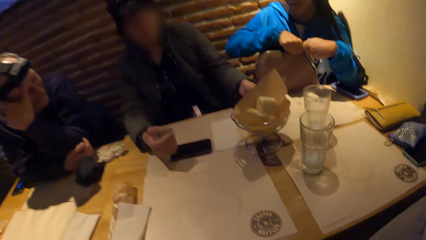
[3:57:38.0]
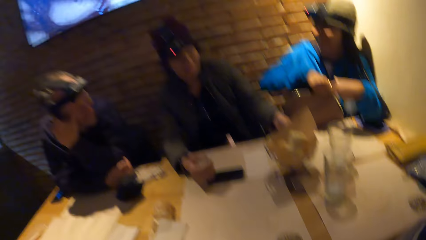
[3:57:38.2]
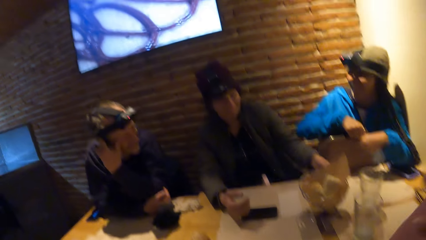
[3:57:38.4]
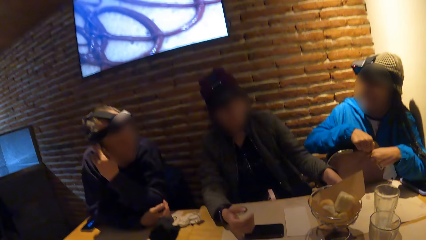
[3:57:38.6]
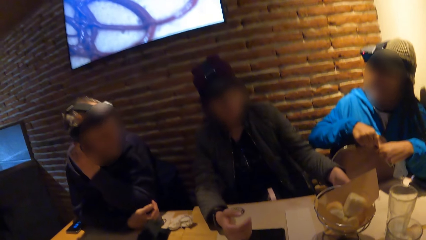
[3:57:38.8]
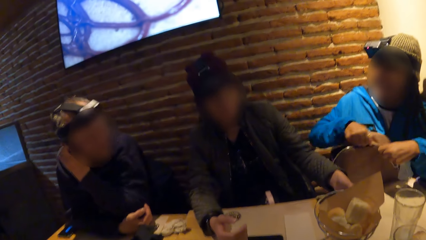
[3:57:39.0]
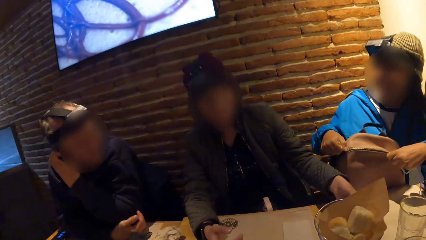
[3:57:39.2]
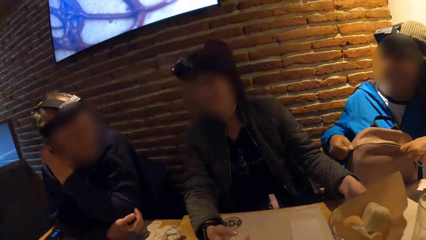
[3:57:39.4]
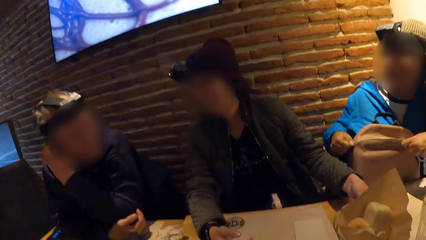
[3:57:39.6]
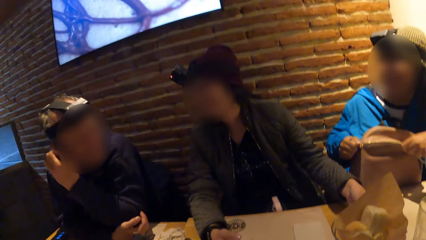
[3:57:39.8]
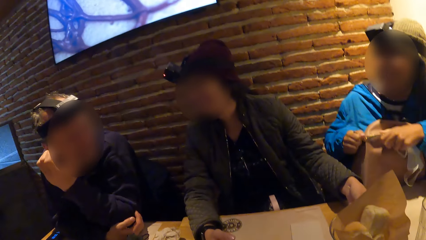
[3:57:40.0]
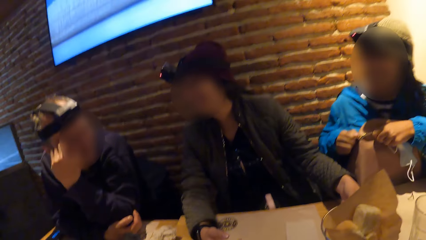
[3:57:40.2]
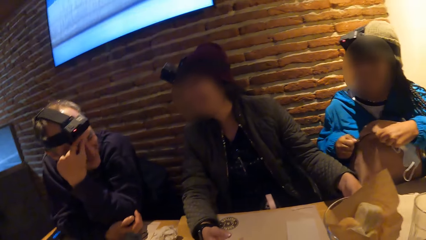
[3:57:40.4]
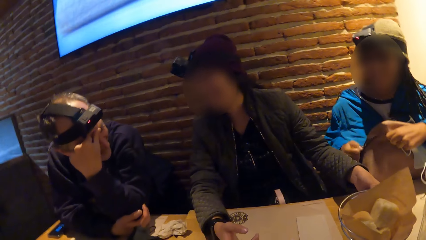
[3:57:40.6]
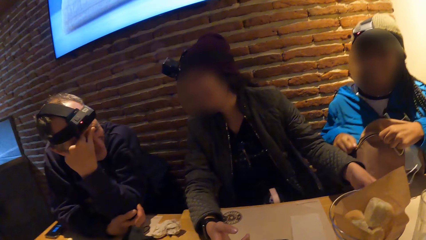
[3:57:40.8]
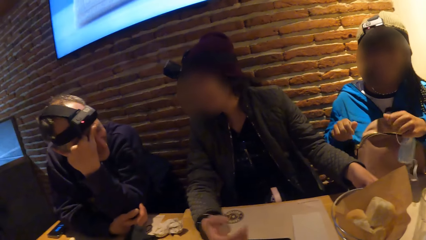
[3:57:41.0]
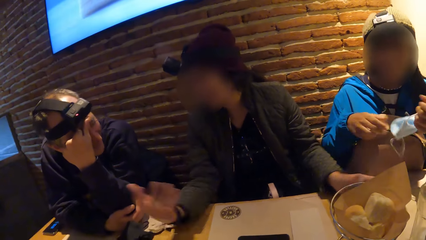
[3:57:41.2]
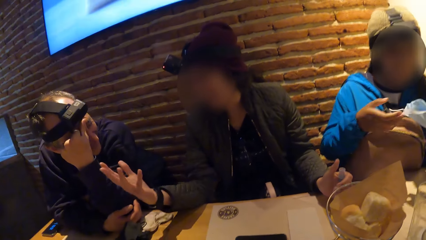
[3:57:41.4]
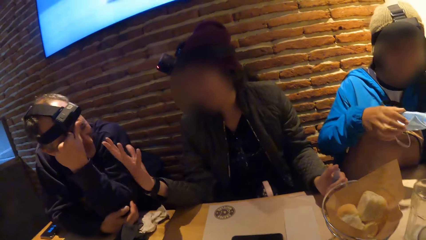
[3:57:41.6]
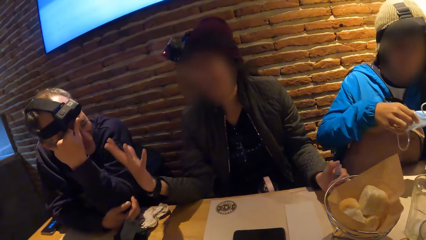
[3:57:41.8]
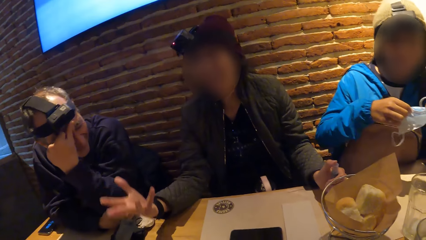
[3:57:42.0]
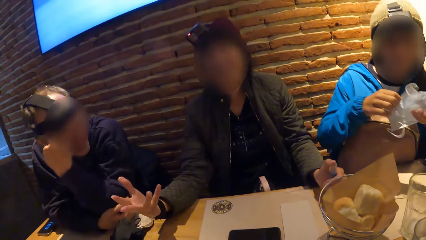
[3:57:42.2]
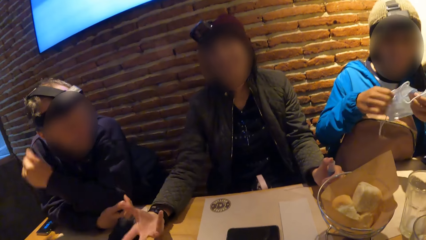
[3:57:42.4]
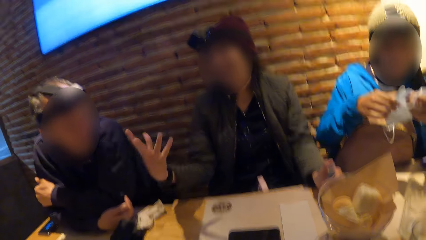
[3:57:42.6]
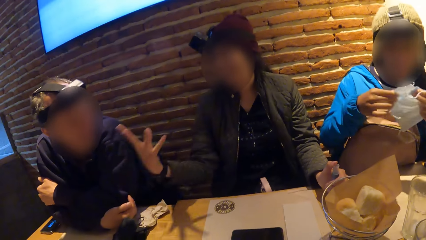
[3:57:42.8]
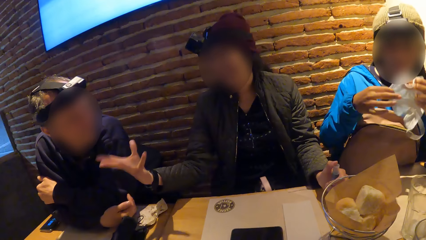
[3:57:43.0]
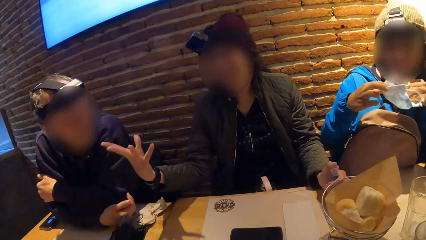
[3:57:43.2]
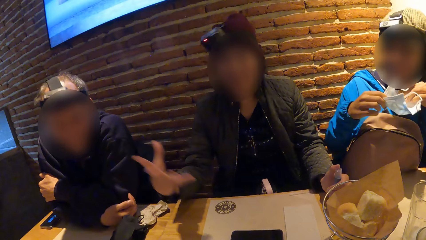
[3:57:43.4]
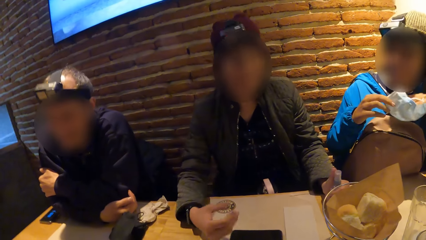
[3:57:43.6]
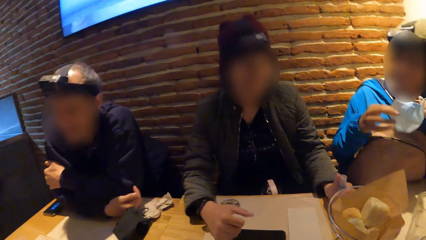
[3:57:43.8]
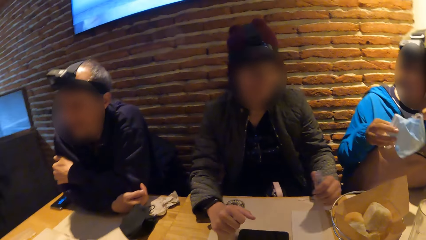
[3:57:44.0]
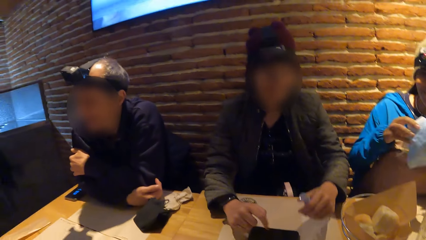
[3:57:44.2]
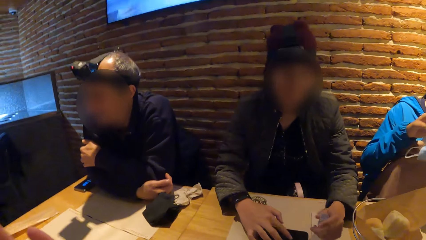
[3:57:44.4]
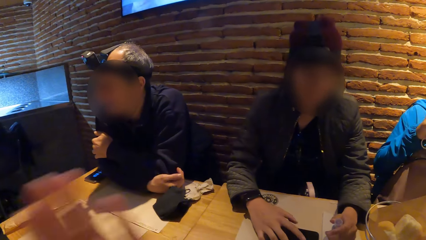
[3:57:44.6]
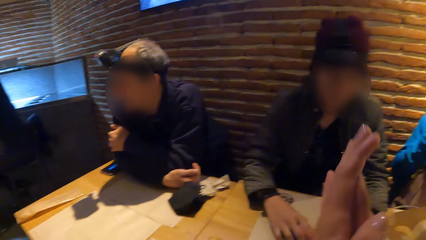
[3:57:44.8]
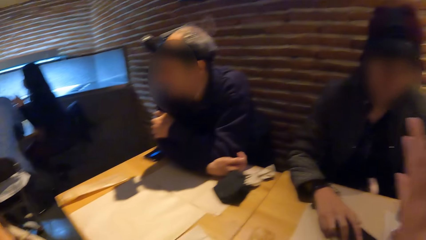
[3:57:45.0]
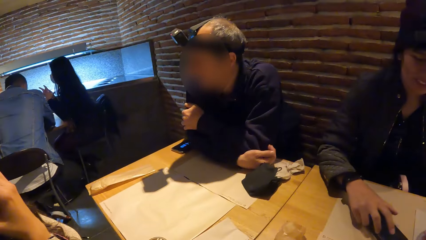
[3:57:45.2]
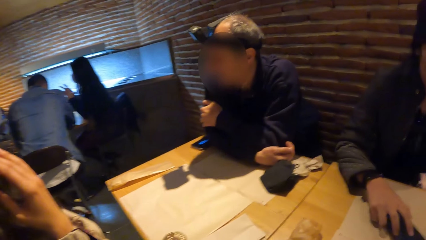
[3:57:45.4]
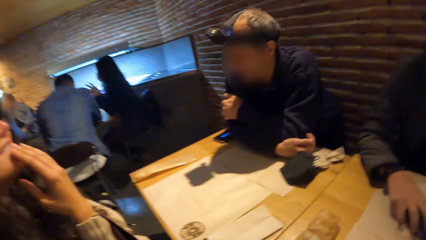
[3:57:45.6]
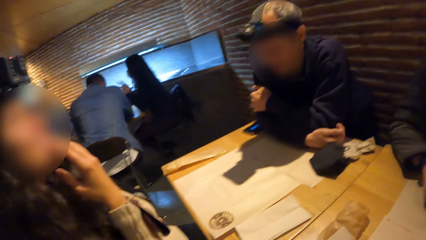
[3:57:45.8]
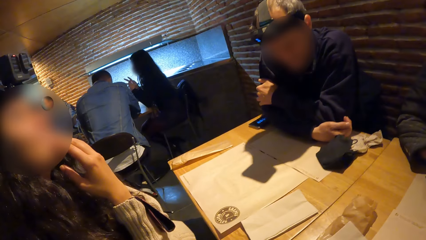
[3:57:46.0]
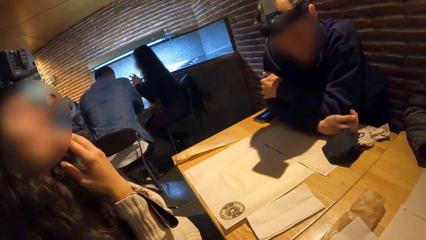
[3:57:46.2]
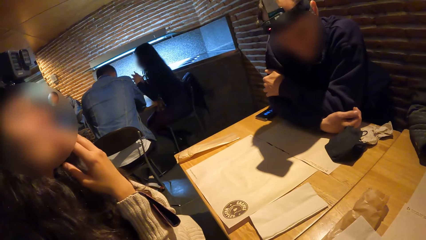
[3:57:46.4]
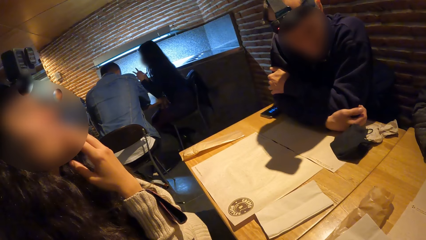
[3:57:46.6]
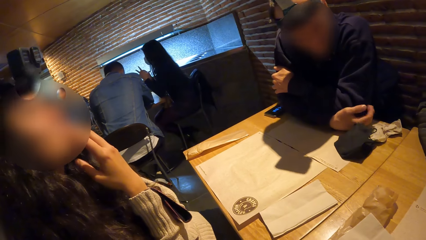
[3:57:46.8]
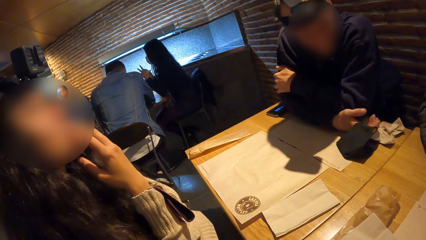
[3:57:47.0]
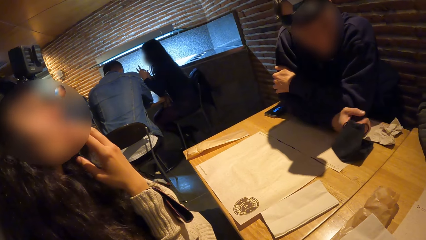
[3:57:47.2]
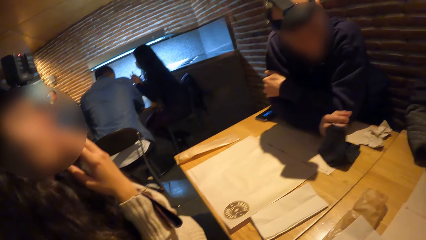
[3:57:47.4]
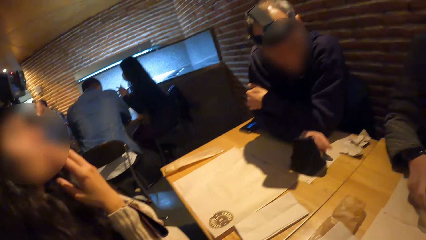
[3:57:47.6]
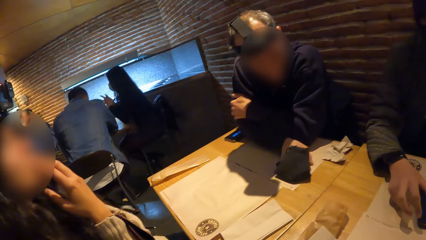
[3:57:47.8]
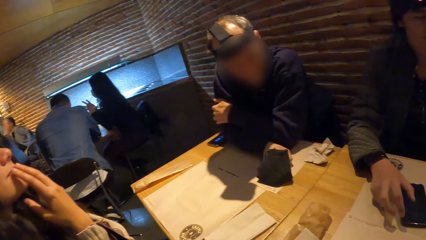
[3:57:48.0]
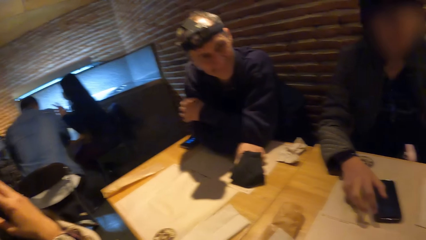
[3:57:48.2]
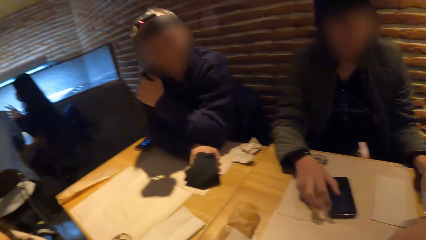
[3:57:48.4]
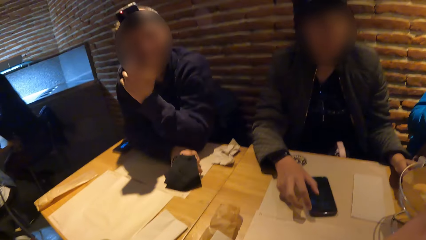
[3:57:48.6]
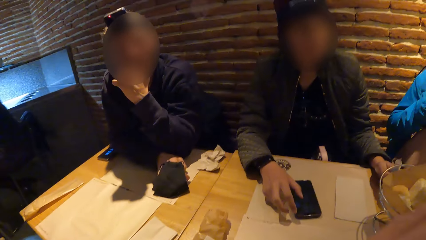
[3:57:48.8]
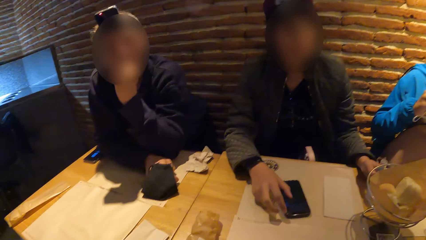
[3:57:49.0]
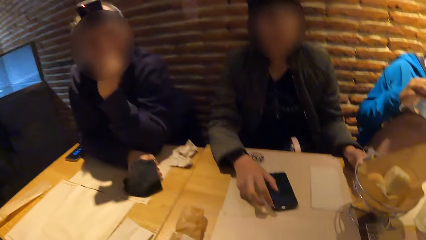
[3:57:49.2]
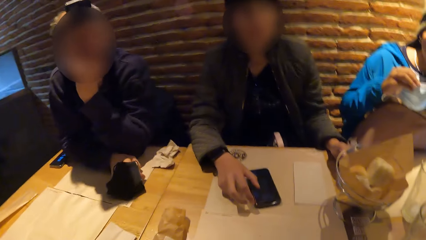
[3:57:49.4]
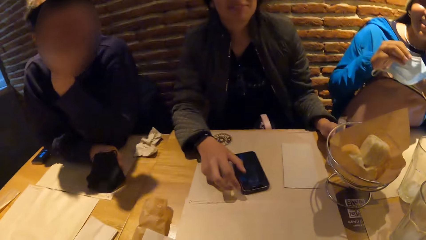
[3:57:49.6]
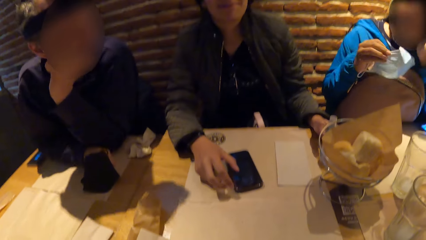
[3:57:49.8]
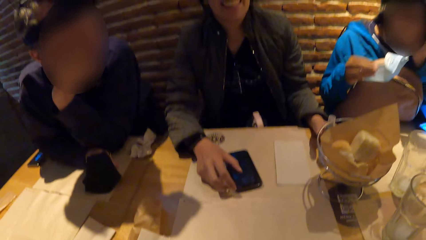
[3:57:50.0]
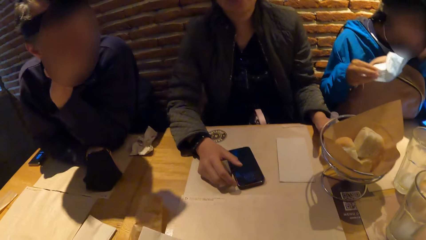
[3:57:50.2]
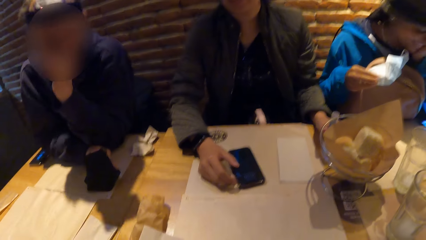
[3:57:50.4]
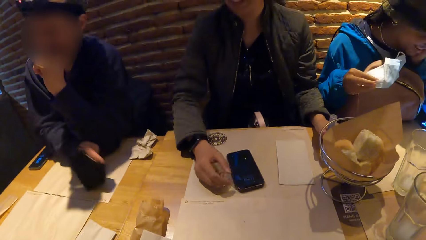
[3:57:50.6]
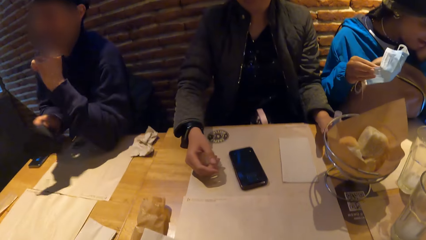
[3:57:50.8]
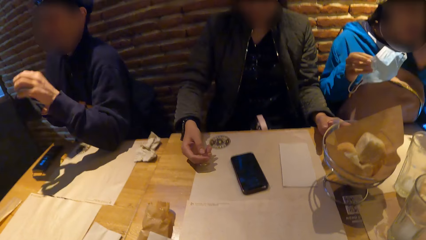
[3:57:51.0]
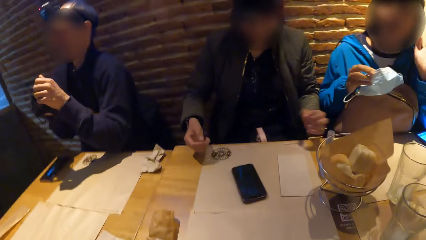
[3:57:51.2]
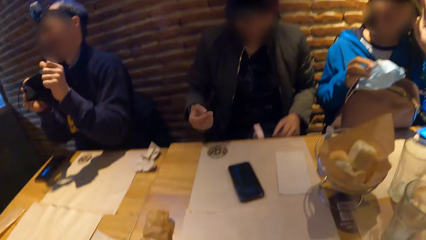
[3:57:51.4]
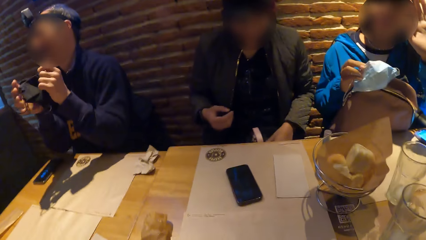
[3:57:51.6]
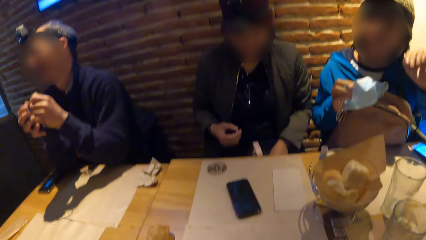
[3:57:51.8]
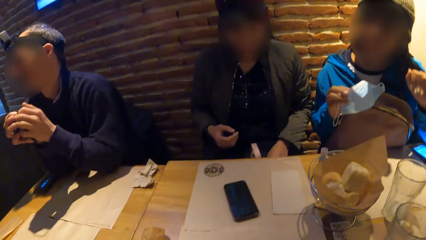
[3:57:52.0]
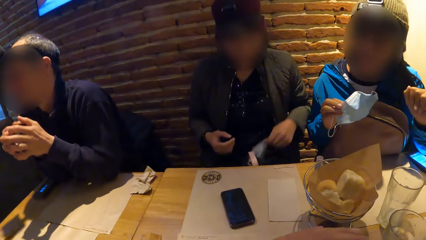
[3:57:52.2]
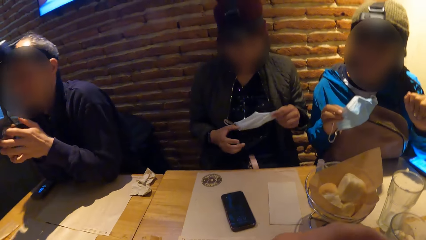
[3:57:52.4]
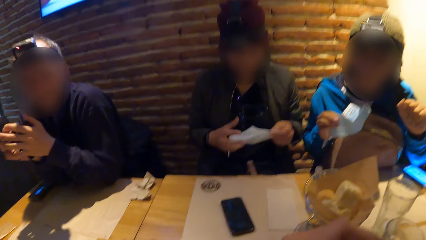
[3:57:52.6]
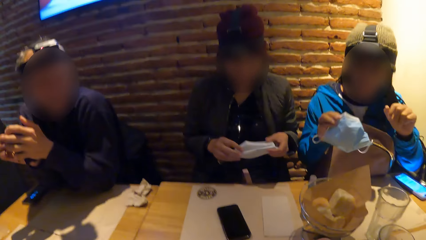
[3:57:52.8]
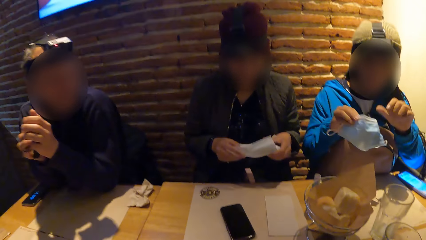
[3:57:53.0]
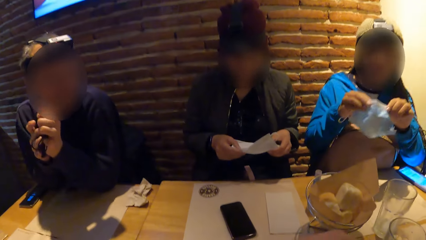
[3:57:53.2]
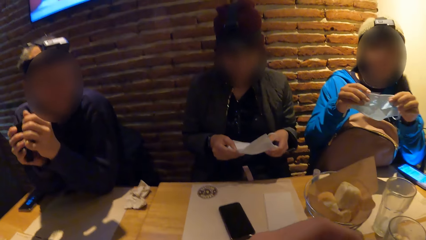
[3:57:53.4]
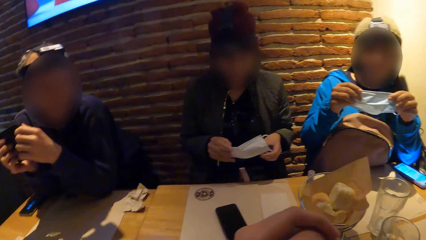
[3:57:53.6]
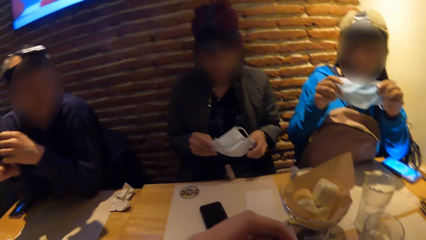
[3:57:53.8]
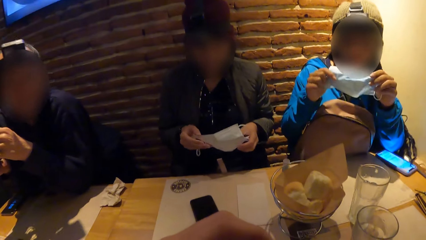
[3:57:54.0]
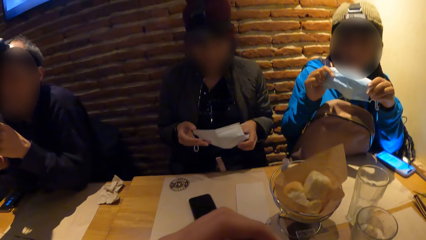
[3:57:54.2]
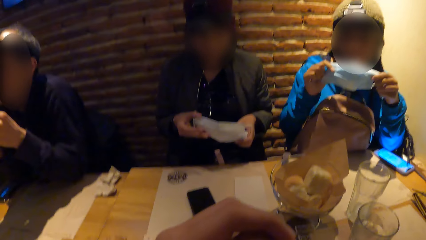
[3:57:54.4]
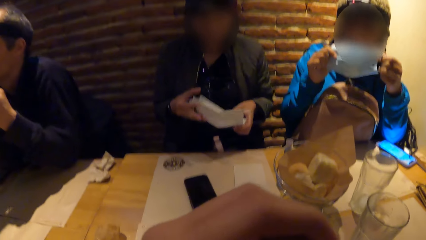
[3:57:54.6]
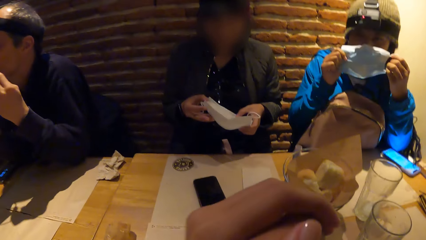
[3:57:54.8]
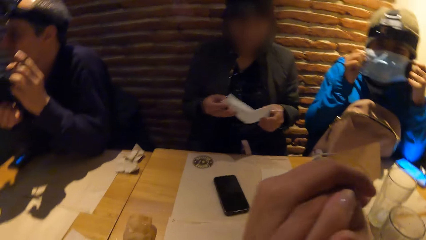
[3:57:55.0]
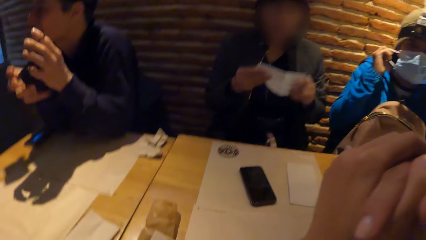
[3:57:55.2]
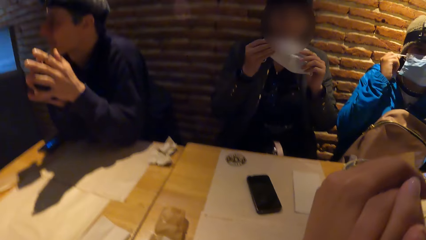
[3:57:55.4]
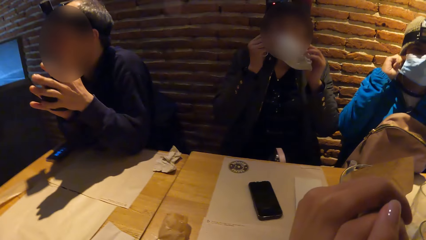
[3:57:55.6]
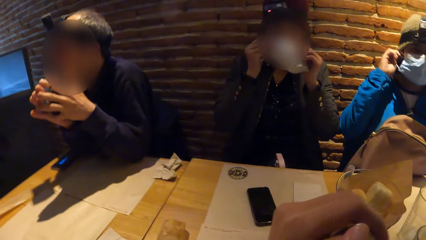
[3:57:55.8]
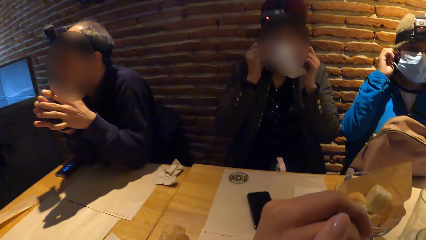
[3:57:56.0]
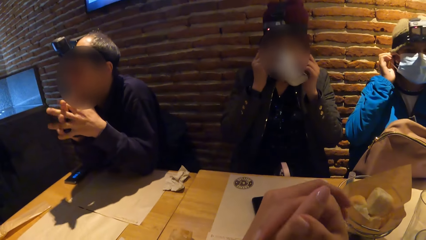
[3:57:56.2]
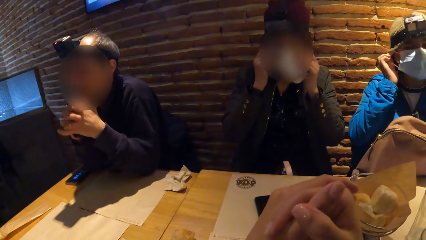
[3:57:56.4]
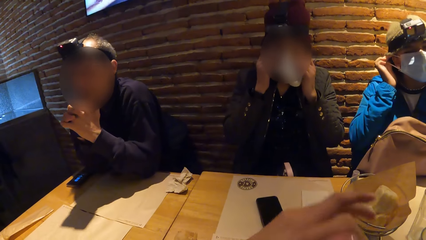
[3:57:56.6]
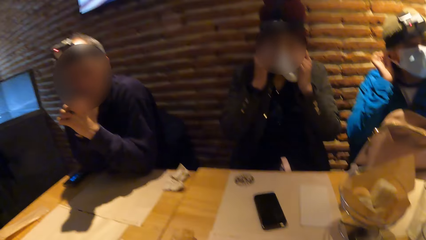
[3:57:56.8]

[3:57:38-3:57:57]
The man interacts with the woman. The other woman zips the backpack on her lap with her right hand. The woman gestures with the hand. The other woman holds the nose mask with both hands and adjusts the mask. The camera wearer raises the hands. The man moves the mask on the table. The man picks a nose mask on the table with his right hand. The woman picks a nose mask from her lap with her left hand. The woman holds the nose mask with both hands. The other woman holds the nose mask with both hands. The man adjusts the mask. The other woman wears the nose mask with both hands. The woman wears the nose mask with both hands.
